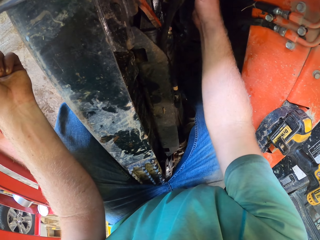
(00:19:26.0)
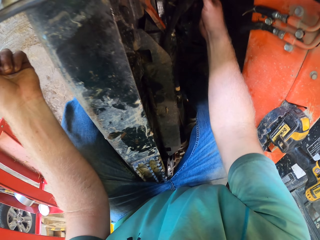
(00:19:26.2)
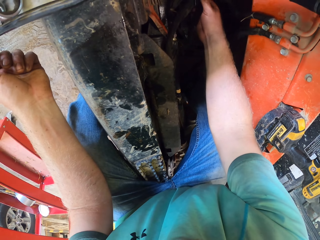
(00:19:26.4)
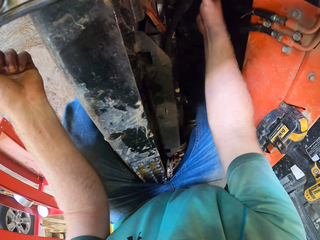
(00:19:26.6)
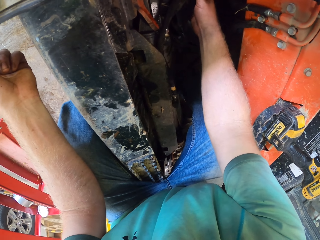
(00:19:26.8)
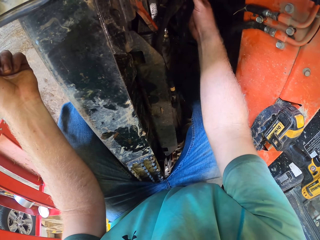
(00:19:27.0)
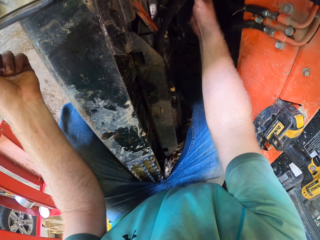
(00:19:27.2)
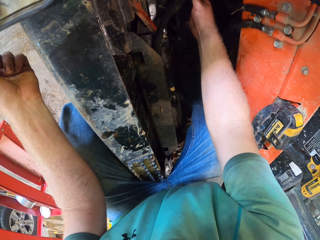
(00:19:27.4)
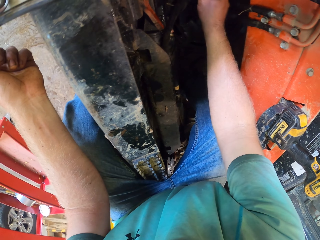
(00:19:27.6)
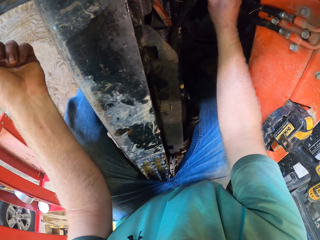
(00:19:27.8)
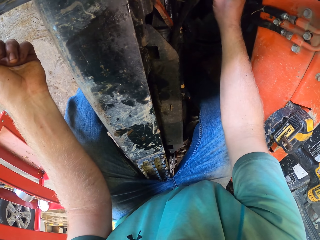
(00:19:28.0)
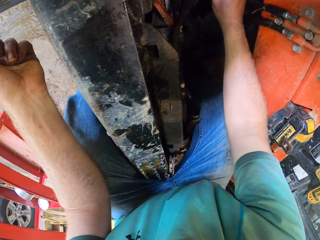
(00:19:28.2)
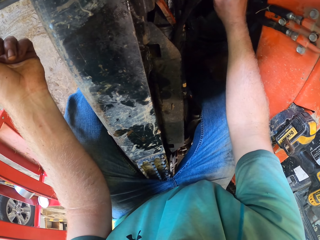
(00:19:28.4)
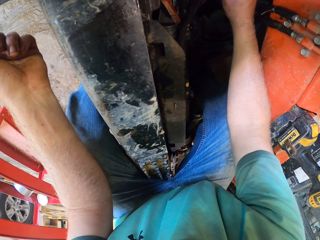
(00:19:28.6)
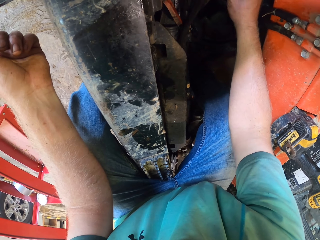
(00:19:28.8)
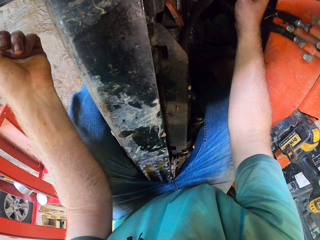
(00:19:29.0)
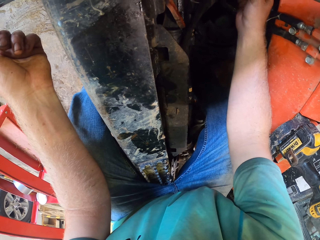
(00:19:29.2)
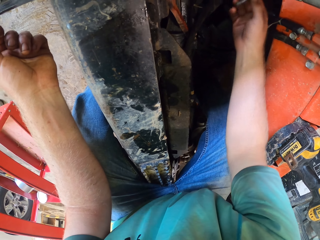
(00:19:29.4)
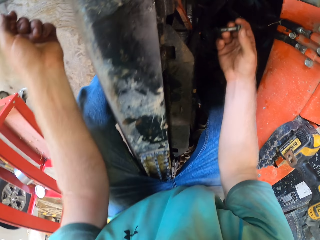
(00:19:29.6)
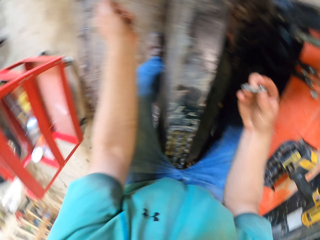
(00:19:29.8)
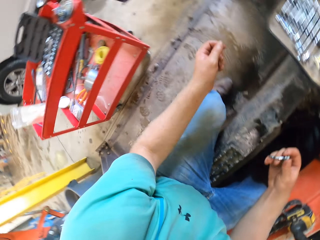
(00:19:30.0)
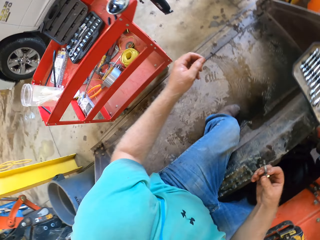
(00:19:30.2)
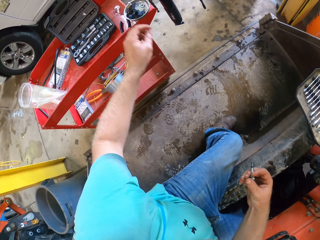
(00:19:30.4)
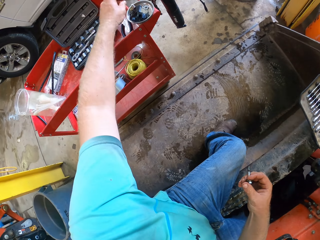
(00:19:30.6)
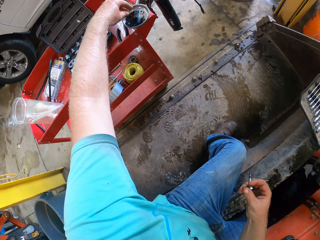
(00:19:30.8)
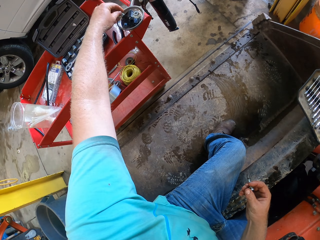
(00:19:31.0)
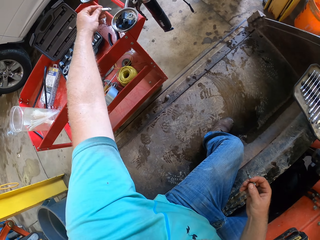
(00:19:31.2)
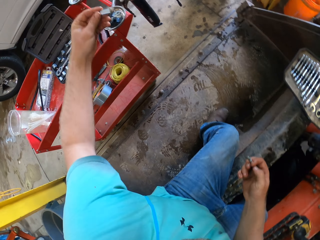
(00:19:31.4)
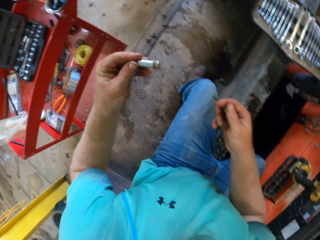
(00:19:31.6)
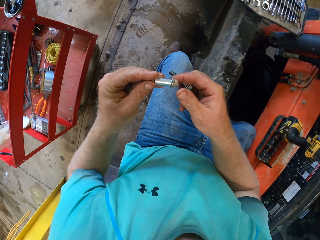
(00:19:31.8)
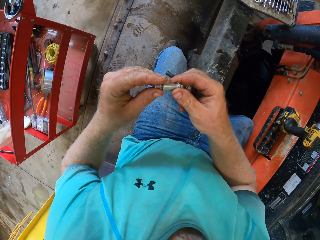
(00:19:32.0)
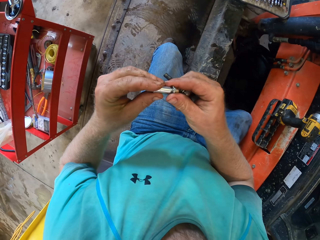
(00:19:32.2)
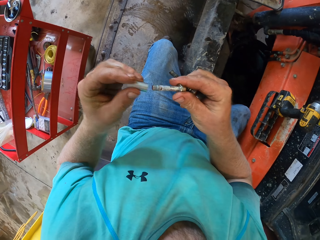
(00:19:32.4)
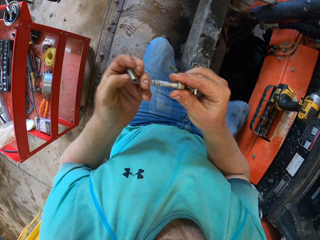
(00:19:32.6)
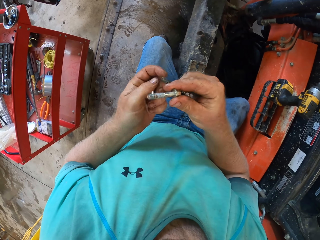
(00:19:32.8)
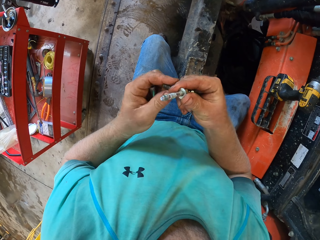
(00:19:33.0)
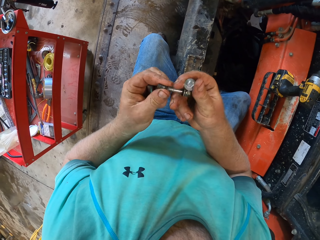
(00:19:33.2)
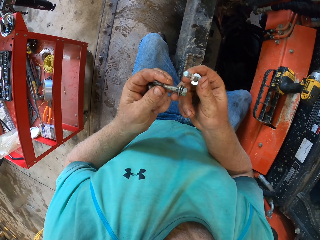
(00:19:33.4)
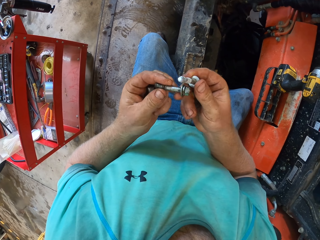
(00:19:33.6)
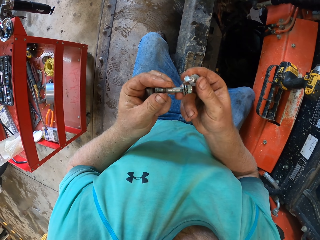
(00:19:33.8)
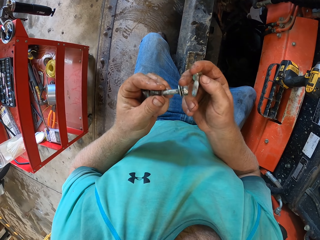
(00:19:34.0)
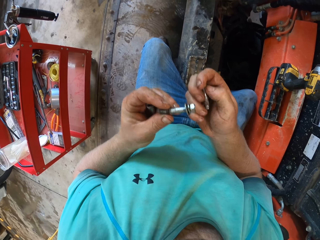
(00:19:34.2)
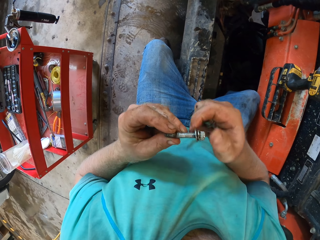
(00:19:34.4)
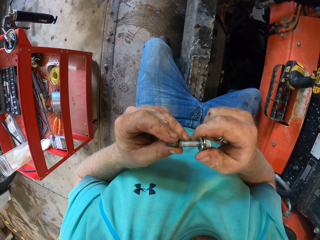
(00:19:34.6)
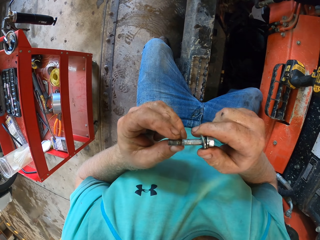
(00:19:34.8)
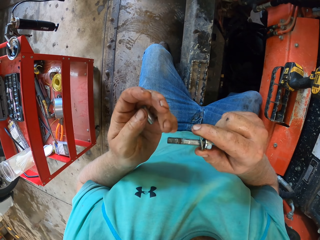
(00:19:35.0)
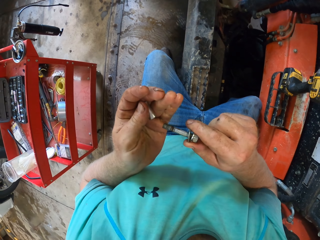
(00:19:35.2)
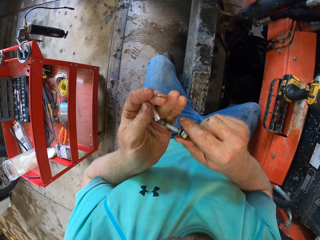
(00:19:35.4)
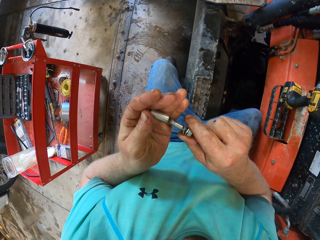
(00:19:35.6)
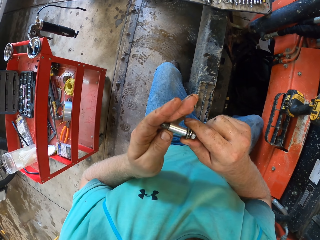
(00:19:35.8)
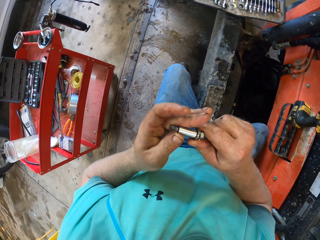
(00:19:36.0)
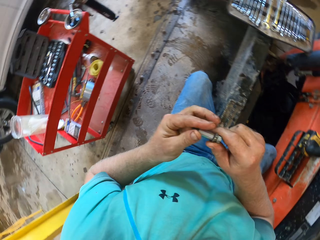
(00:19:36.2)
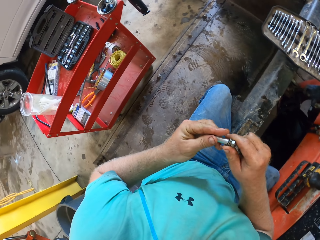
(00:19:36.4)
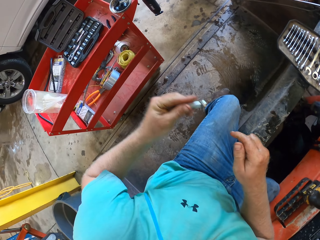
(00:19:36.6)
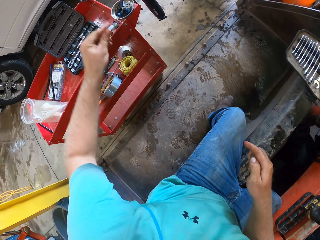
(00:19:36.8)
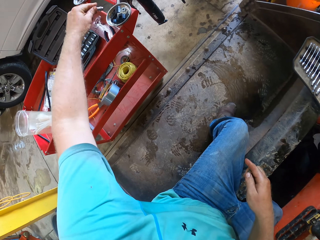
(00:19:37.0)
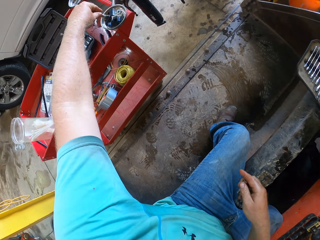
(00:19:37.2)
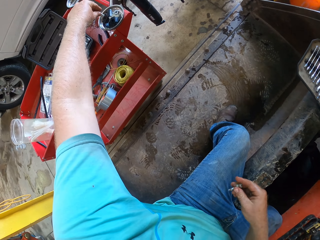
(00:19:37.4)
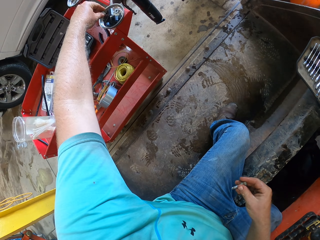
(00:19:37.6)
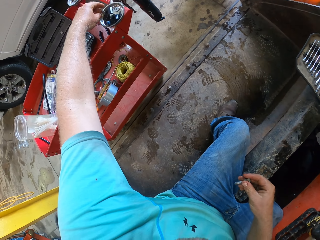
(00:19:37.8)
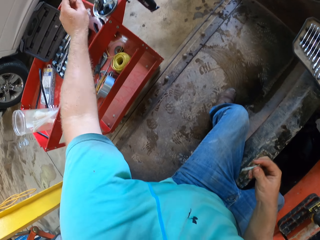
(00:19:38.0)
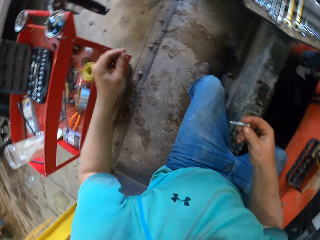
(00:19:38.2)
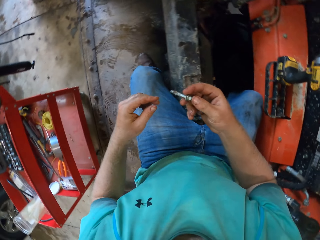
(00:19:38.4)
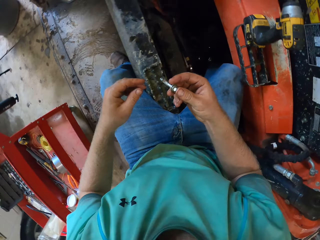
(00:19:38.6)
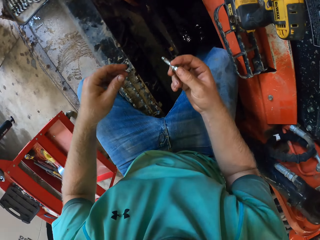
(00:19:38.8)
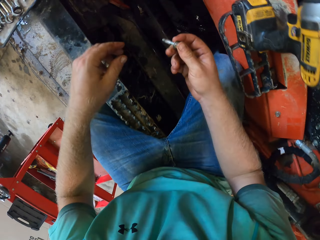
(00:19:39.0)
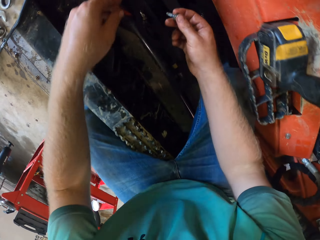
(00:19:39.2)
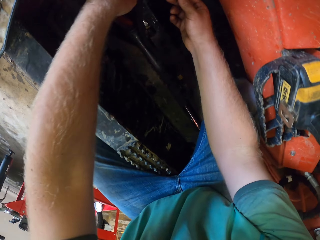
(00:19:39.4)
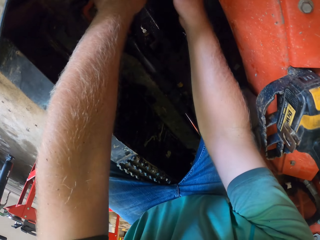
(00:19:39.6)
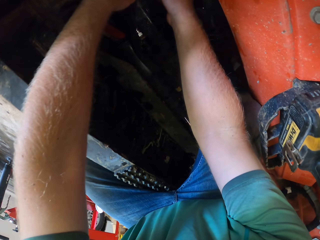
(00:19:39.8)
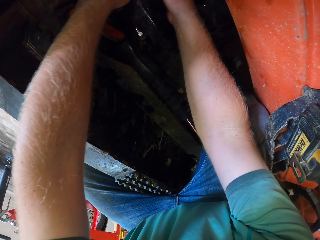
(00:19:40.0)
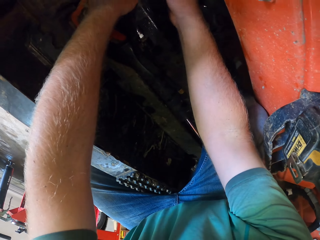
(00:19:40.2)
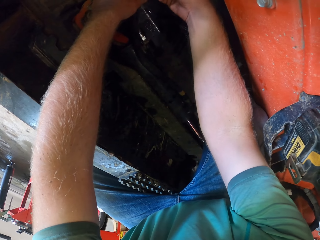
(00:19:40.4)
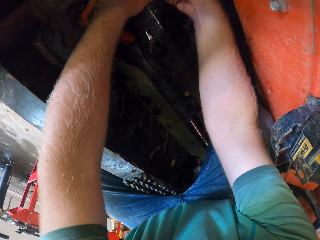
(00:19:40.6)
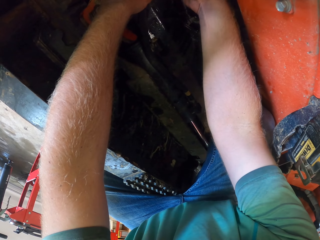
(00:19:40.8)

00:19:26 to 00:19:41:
The camera wearer adjusts something with the right hand. He removes a bolt with the right hand. He carries a bolt from a tray with his left hand. He holds it with both hands. He removes a lock cover from the bolt with his left hand. He opens the bolt with the left hand. He inspects the bolts. He puts the lock cover in the bolt with his left hand. He drops the bolt in the tray with his left hand. He holds the bolt with the right hand. He tightens the bolt to the wire separator with his right hand.

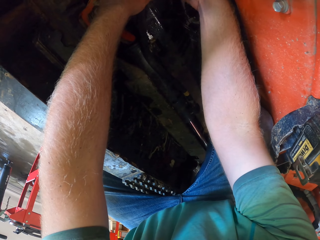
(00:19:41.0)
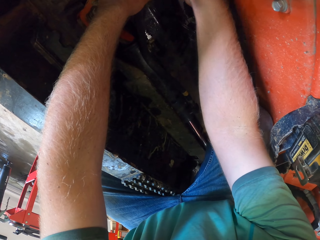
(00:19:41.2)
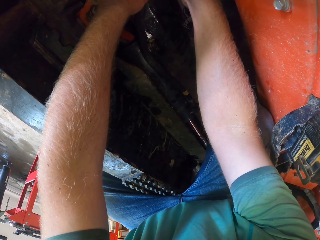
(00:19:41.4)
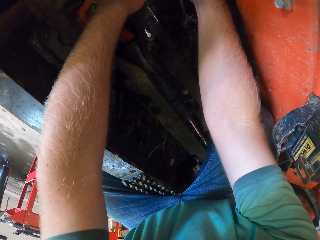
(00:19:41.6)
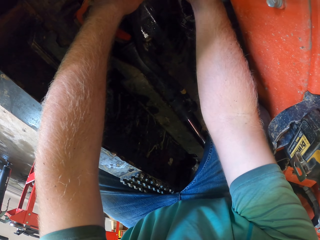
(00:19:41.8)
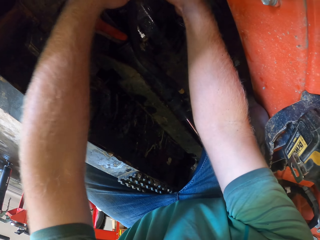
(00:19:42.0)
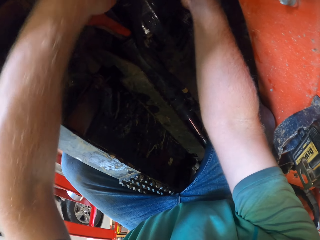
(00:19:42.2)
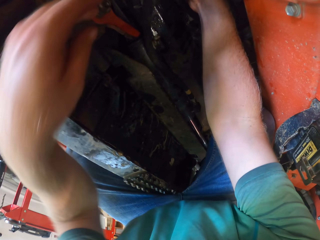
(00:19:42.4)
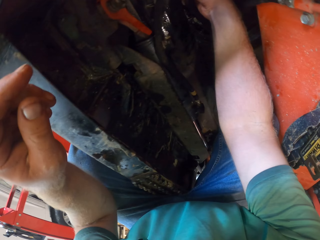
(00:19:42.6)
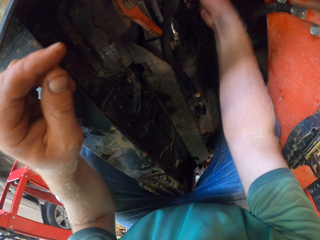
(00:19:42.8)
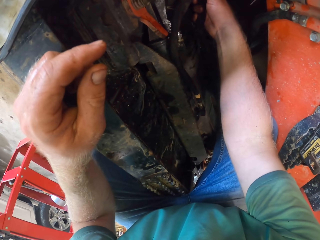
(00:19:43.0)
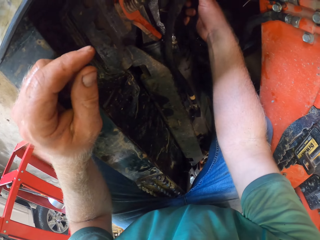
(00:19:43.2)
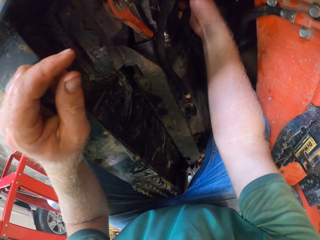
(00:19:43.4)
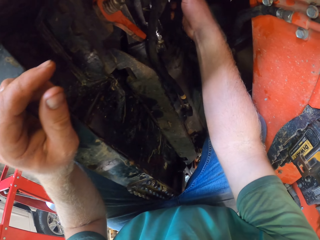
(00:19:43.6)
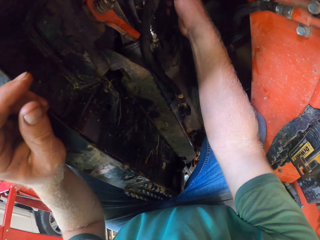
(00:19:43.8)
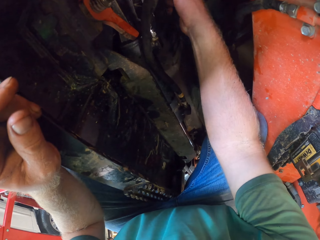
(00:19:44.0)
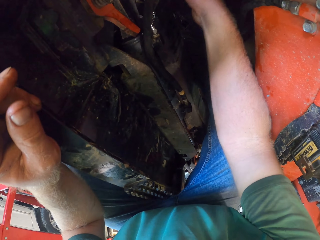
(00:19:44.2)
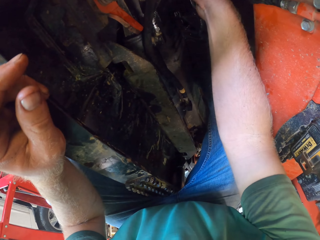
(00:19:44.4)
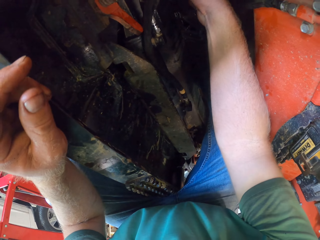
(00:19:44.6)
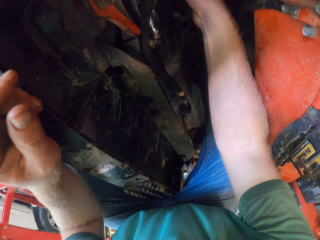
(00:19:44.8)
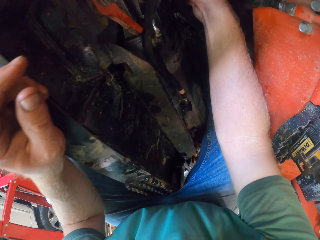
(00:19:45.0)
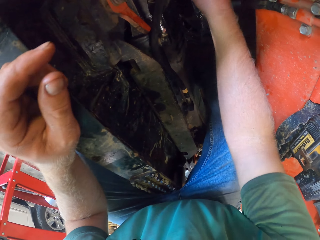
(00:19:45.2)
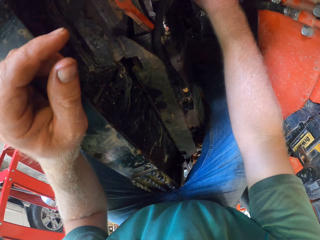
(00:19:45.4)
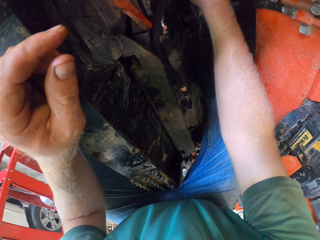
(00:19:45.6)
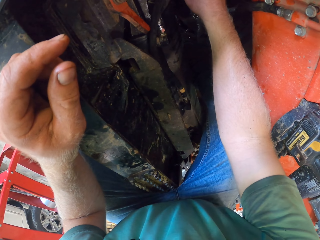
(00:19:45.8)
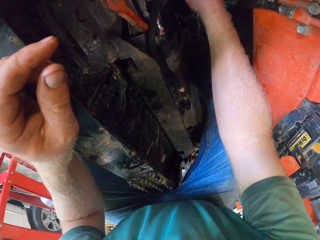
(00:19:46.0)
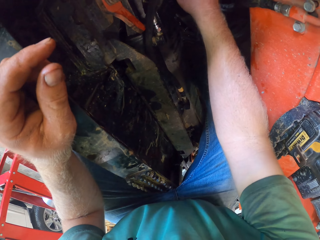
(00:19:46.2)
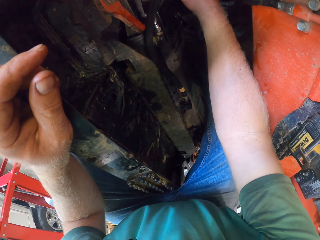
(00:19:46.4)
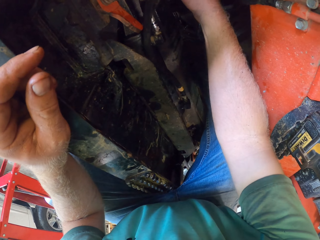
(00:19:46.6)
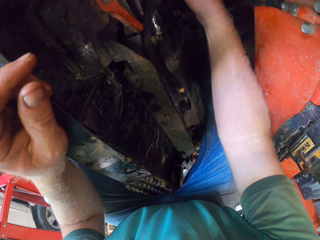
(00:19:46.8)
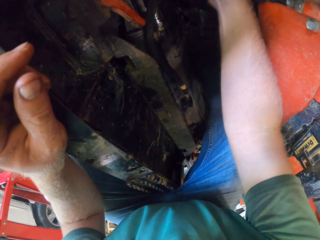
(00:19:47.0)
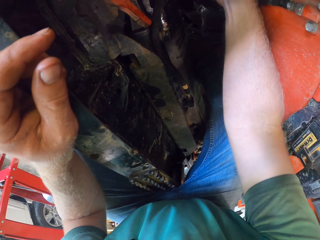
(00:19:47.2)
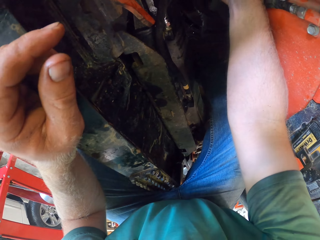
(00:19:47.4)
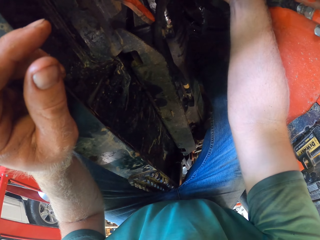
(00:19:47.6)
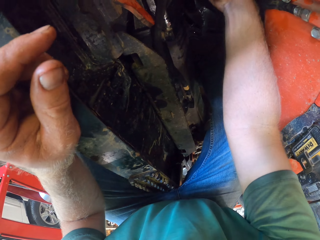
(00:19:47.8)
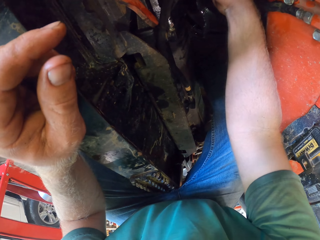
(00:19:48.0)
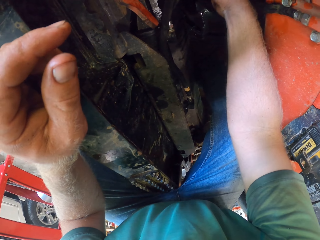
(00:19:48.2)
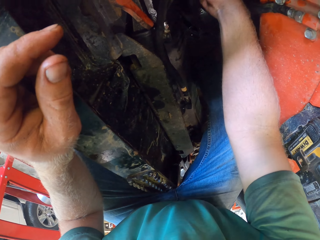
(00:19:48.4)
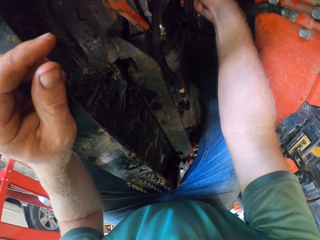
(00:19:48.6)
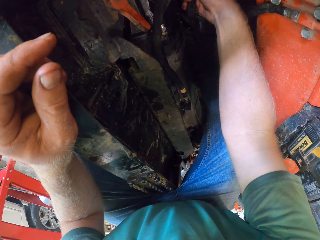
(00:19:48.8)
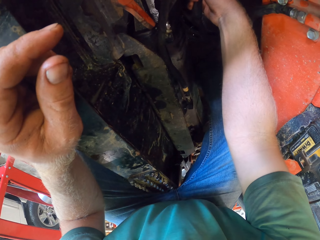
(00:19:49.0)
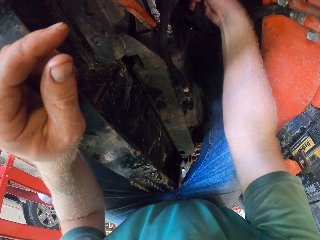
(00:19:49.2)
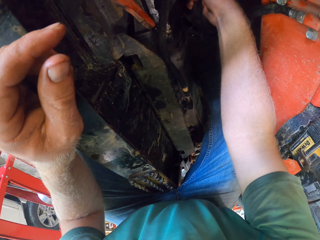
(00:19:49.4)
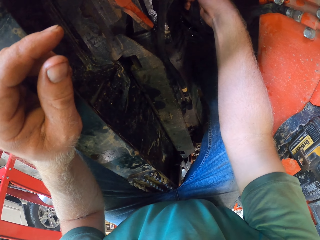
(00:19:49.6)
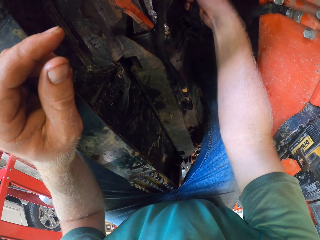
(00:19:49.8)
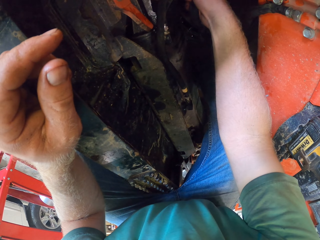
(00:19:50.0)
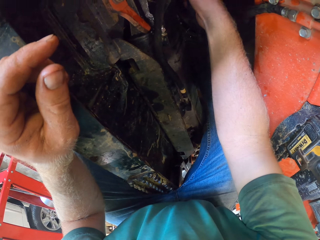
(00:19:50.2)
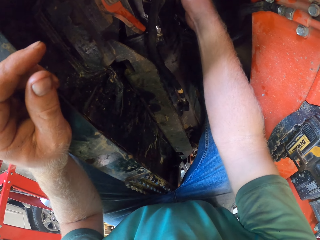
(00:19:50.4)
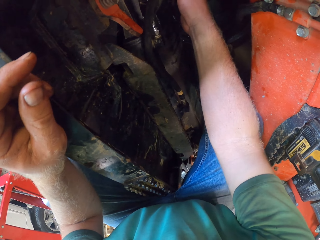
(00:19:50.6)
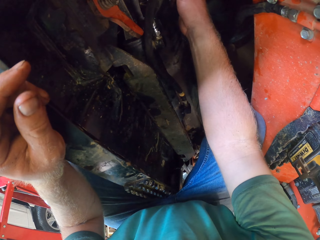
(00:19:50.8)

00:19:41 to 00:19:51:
The camera wearer fixes the bolt. He removes his left hand. He tightens something with the right hand.
